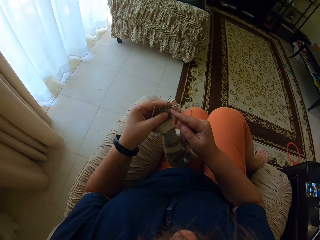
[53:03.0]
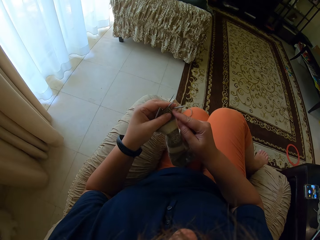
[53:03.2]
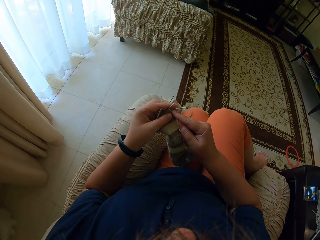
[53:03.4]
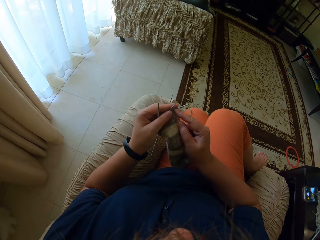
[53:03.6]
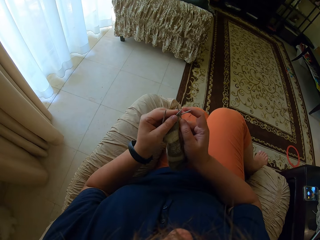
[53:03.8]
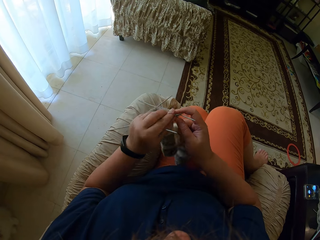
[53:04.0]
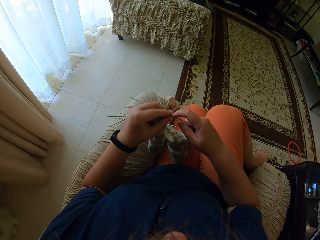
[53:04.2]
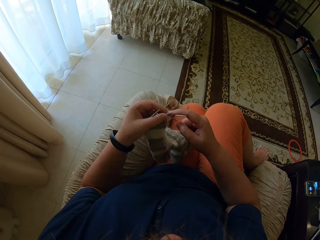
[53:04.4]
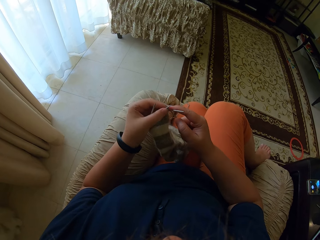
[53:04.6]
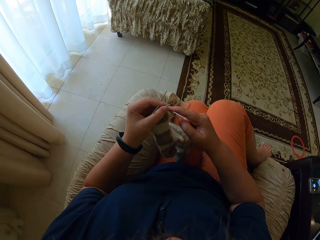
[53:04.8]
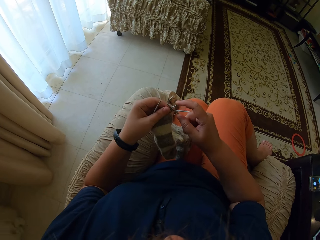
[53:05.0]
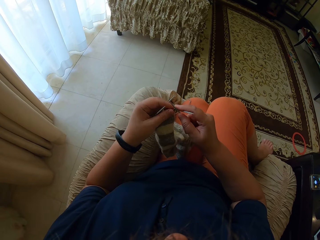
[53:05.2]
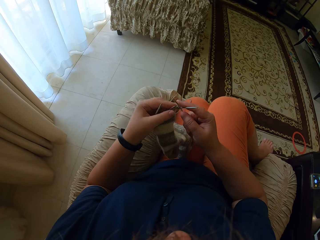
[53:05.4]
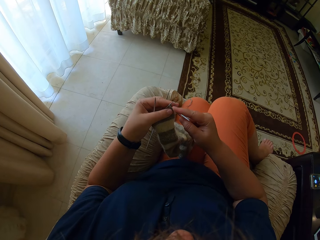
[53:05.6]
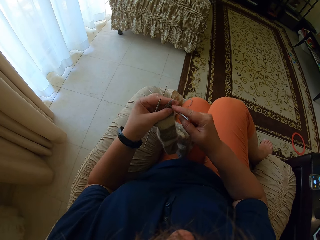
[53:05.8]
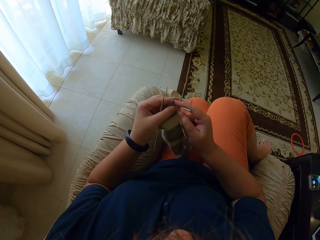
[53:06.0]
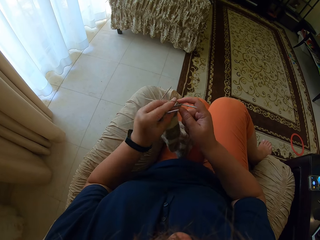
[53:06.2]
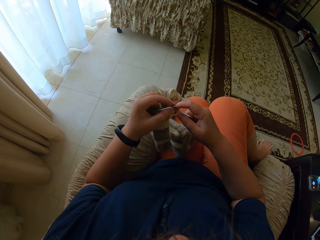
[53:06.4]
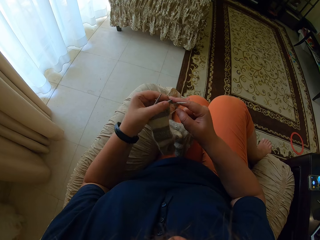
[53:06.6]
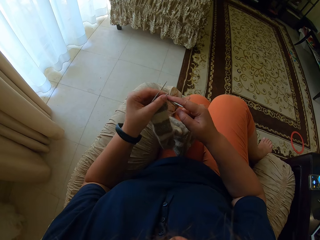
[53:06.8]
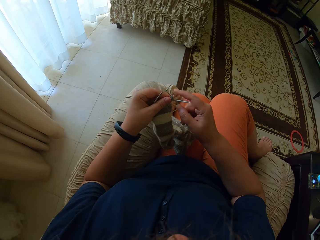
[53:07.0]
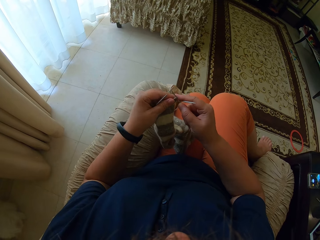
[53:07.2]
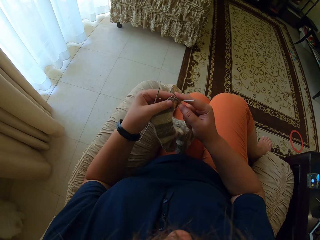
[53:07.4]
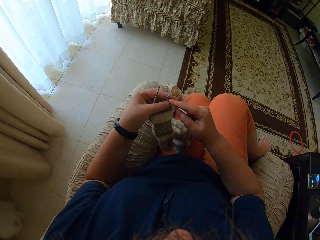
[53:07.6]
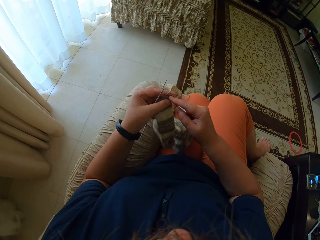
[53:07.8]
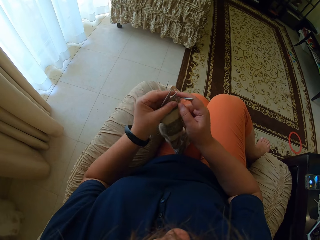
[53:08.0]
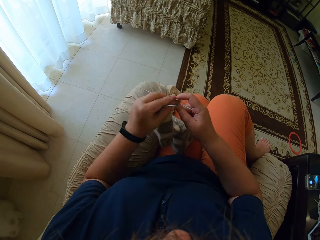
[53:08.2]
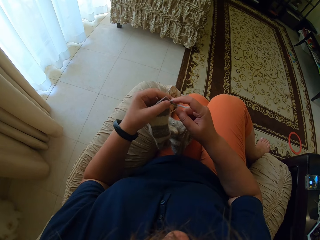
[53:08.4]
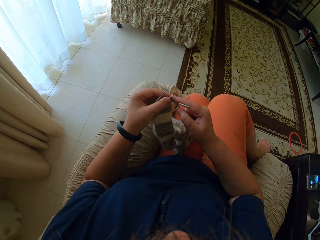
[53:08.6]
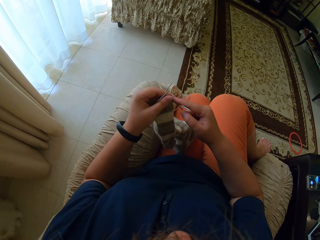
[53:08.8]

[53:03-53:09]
The camera wearer knits the socks with her hands.

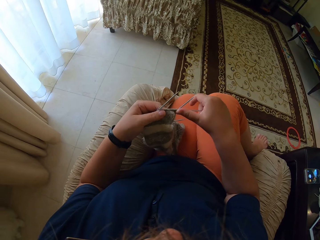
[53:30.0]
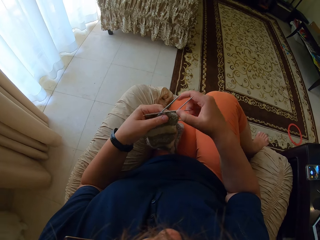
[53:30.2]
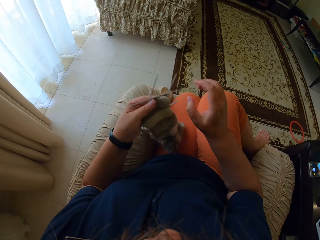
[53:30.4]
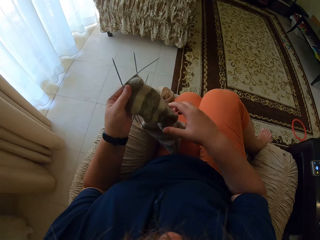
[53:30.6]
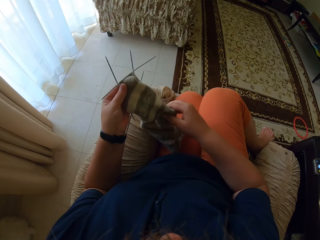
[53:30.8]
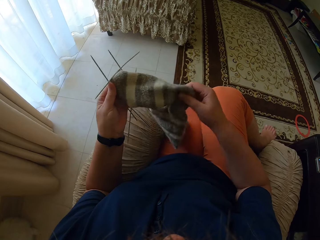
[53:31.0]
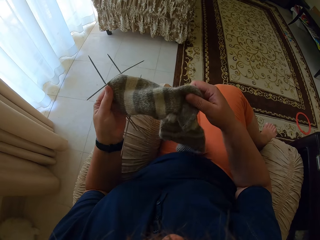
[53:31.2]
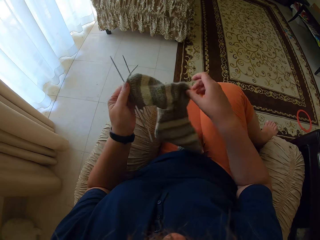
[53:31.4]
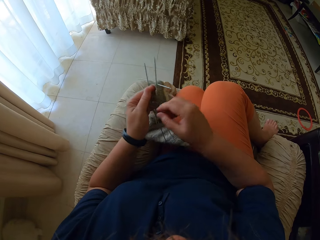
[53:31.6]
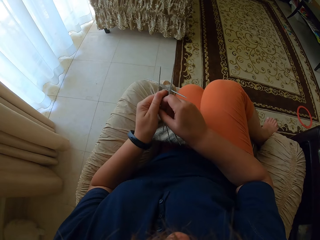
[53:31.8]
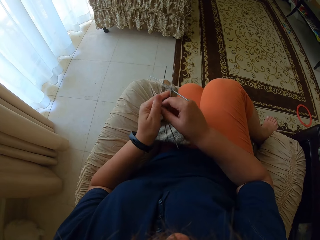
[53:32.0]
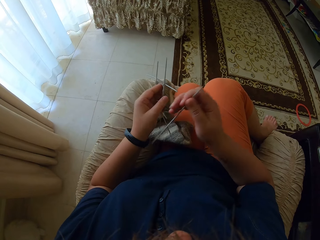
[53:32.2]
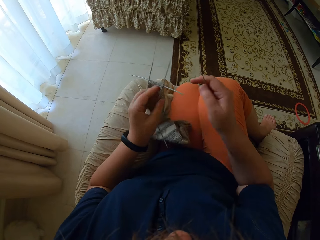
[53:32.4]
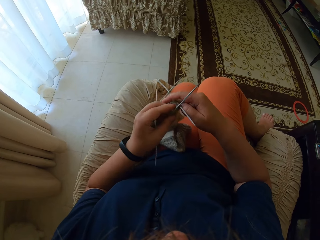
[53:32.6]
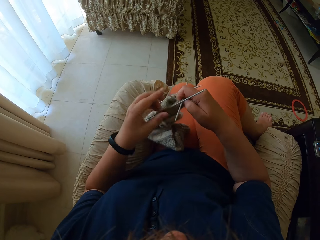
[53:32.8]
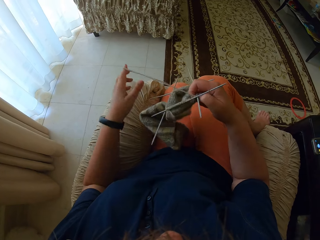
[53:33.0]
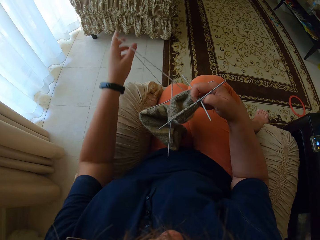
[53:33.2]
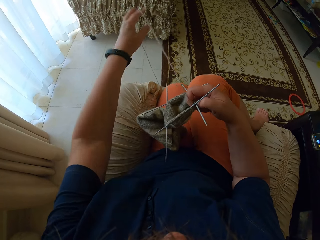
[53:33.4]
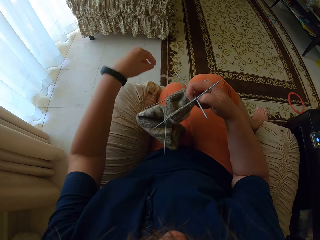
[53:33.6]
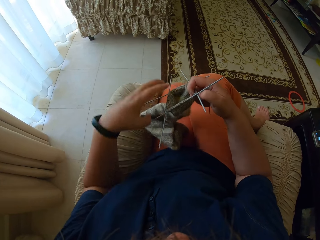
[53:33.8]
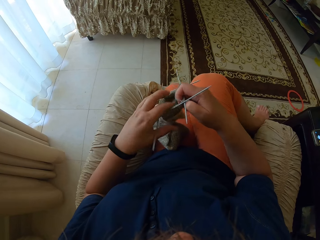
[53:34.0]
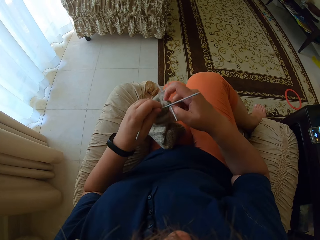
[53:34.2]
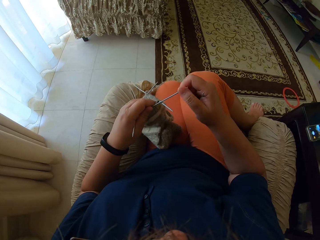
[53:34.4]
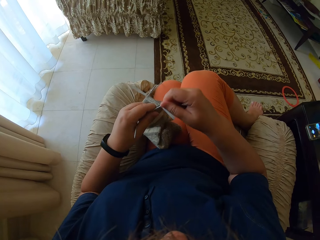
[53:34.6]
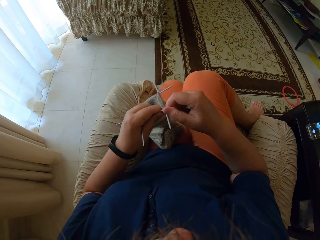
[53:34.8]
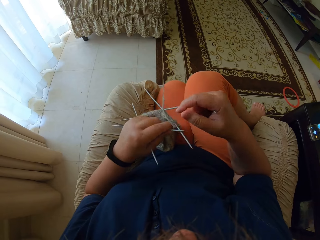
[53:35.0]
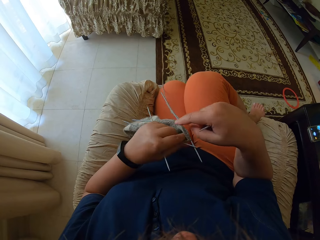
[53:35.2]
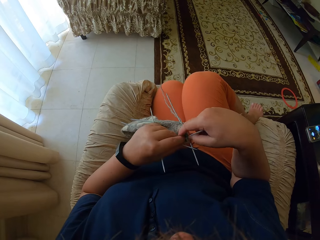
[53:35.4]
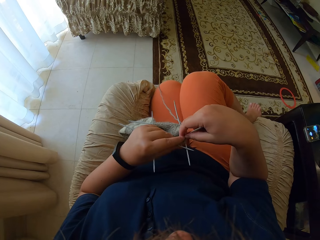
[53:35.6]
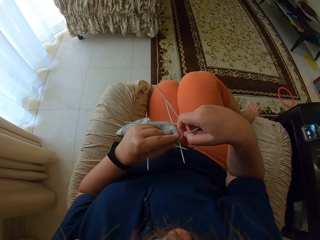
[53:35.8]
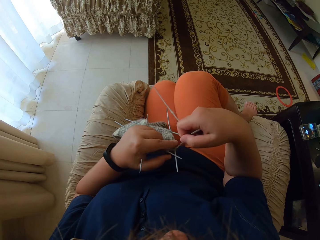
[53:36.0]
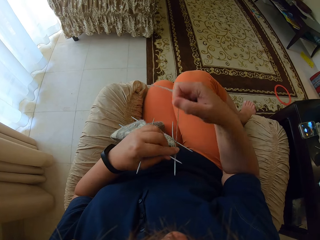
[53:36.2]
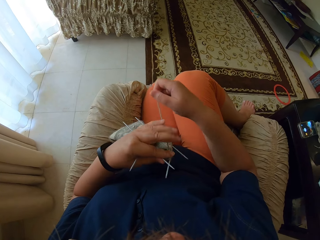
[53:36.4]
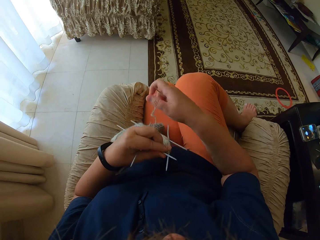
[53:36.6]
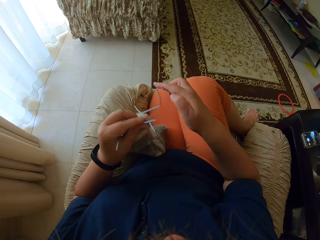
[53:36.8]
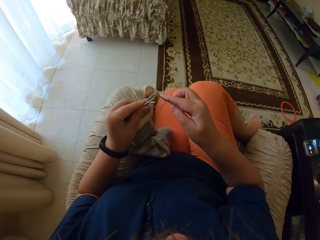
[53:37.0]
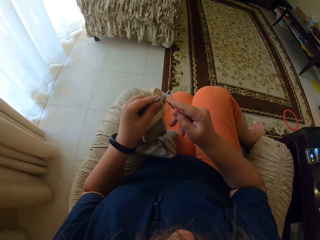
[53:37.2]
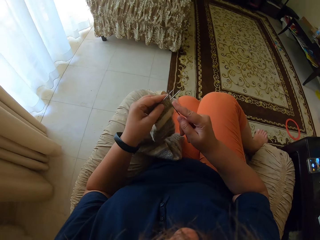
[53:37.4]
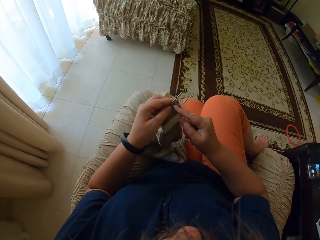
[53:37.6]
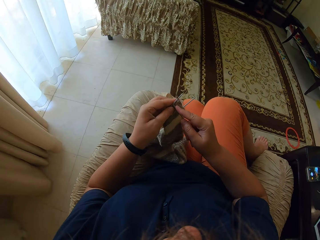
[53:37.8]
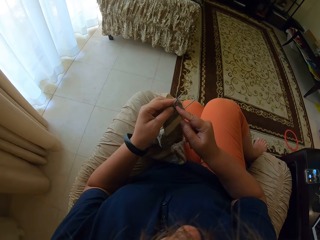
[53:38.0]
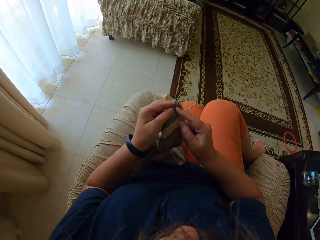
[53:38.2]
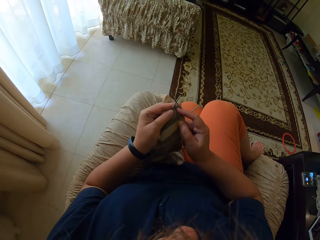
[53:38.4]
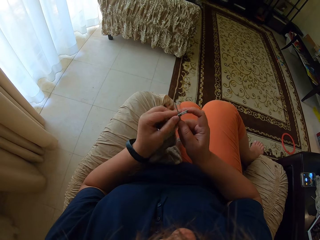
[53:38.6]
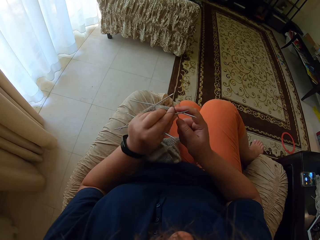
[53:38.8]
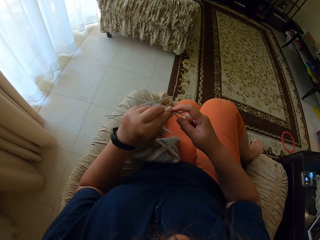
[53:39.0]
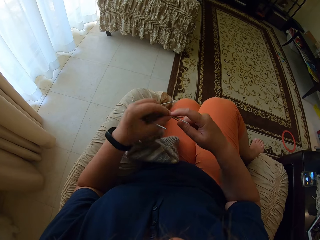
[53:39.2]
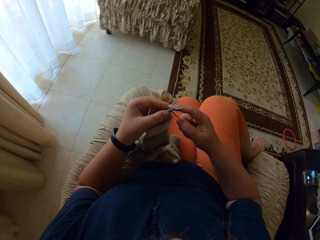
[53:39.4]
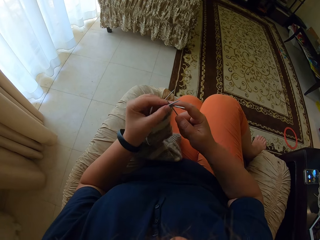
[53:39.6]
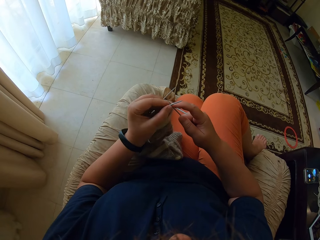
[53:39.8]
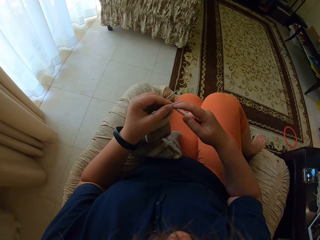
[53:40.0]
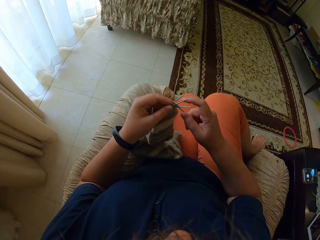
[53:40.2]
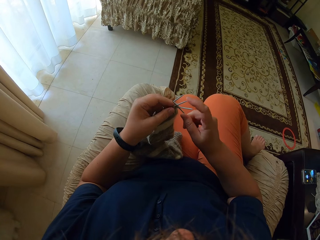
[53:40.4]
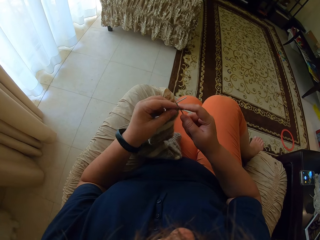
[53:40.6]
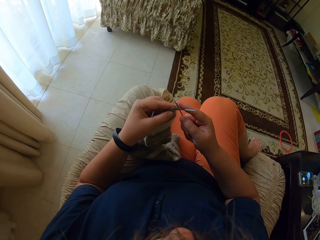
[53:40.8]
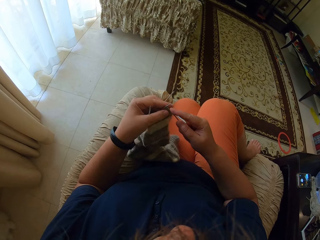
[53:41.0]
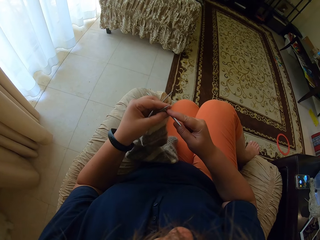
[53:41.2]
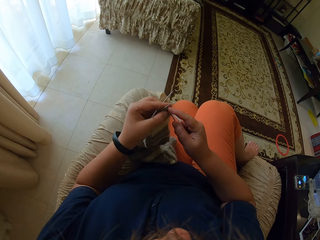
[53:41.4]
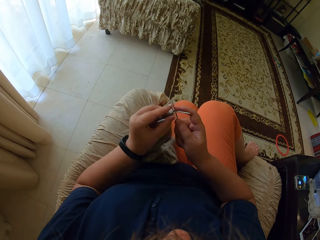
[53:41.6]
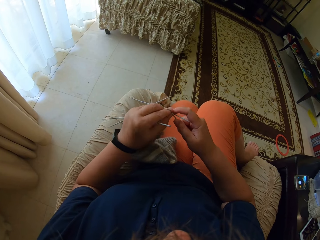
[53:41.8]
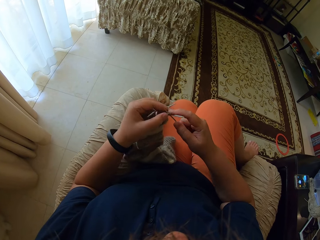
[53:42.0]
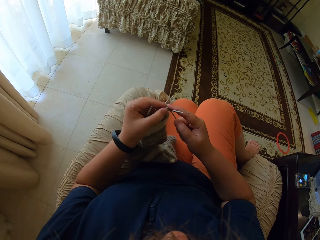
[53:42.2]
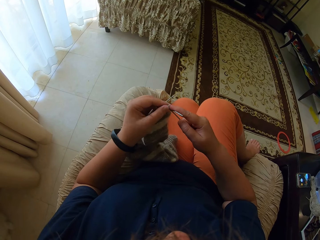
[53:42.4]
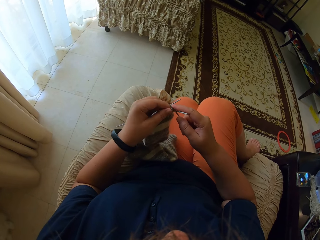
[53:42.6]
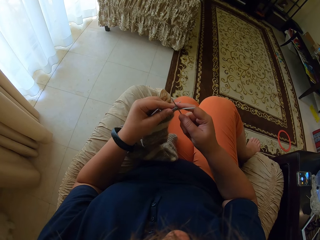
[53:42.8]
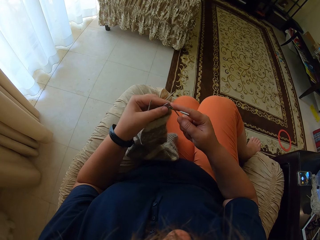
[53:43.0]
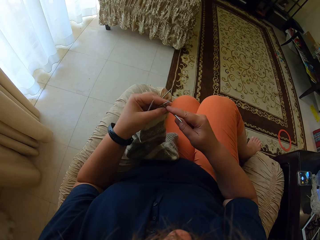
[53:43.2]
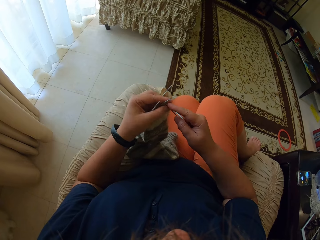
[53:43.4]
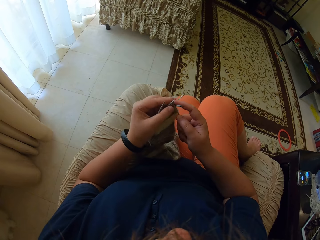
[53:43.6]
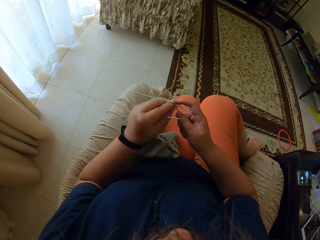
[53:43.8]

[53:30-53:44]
The camera wearer adjusts the socks with her hands. She picks up a crochet with her right hand. She straightens the yarn with her left hand. She straightens the yarn with the right hand. She knits the socks with her hands.

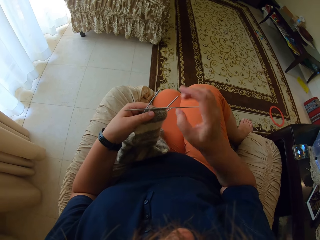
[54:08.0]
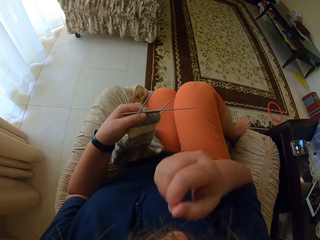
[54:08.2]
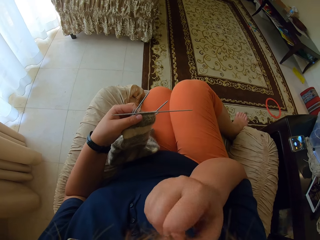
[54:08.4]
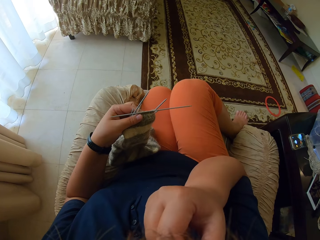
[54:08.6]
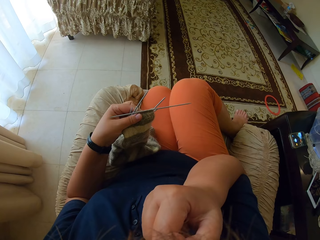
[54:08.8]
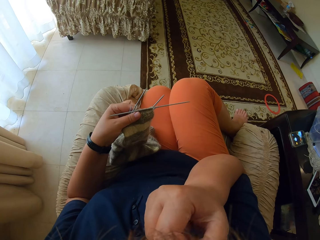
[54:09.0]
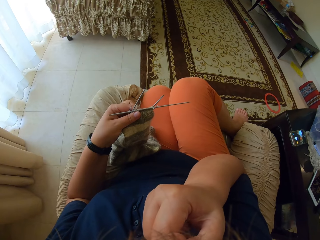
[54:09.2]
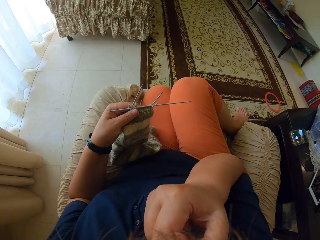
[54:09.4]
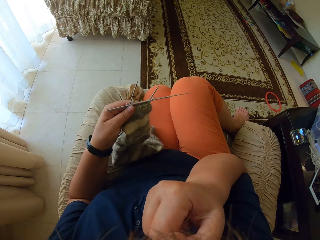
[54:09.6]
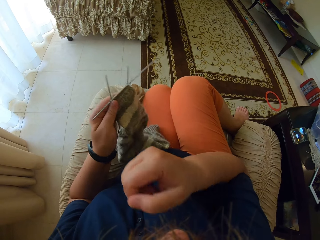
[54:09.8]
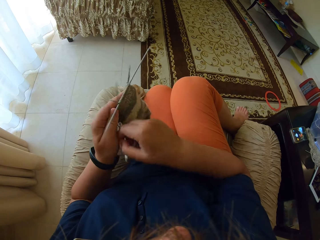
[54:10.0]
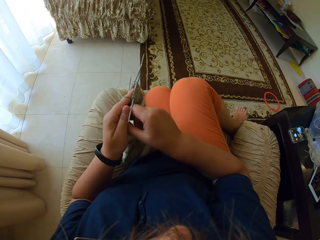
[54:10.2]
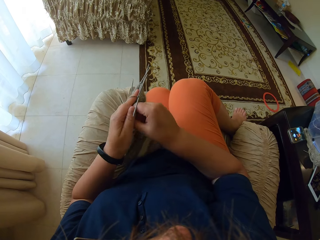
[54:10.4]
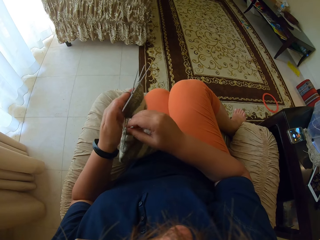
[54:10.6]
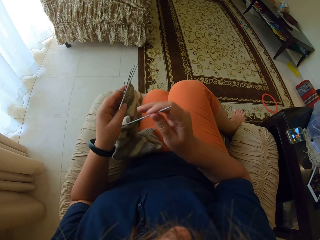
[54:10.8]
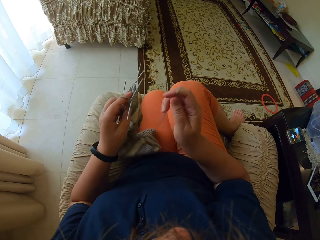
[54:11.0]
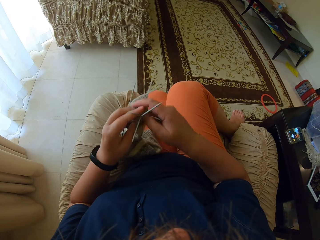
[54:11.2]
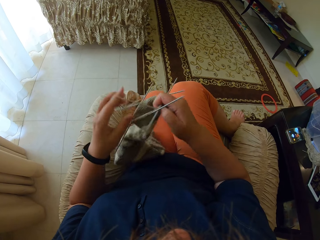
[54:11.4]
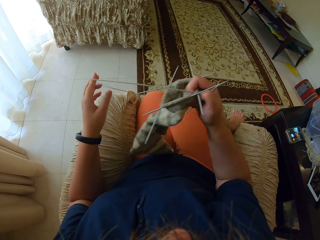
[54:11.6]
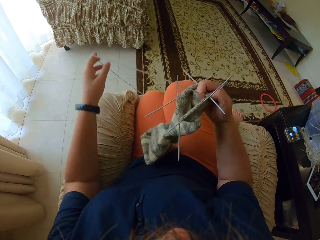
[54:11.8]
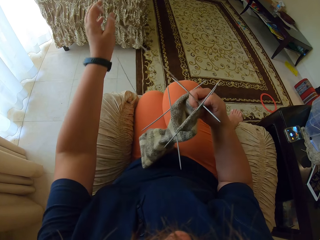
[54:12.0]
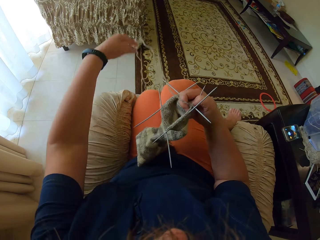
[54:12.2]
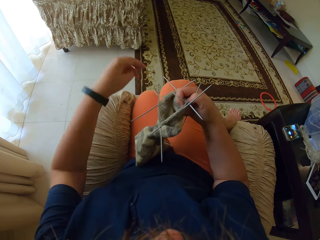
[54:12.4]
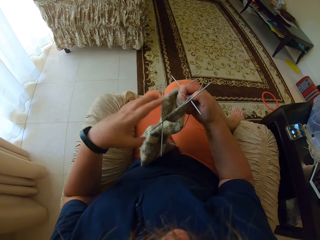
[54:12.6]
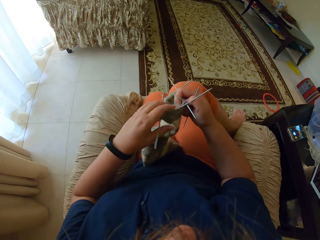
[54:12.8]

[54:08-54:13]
The camera wearer scratches the face. She picks up a crochet with her right hand. She straightens the yarn with her left hand.
